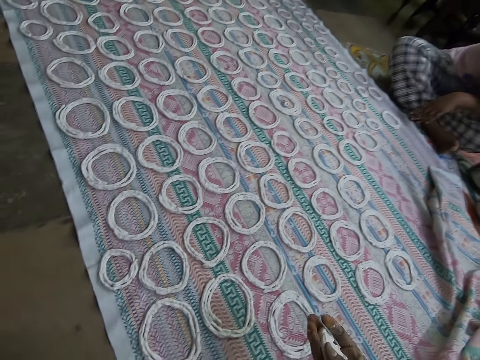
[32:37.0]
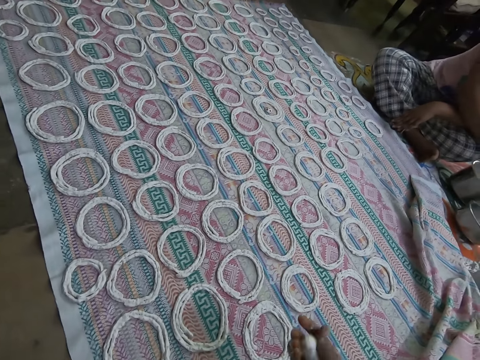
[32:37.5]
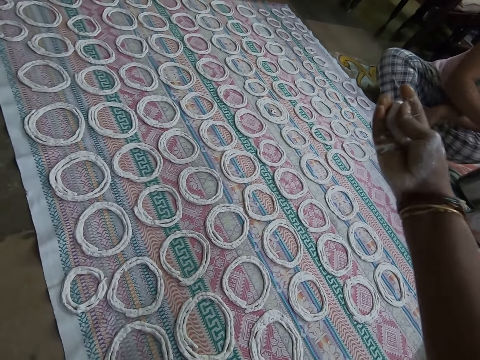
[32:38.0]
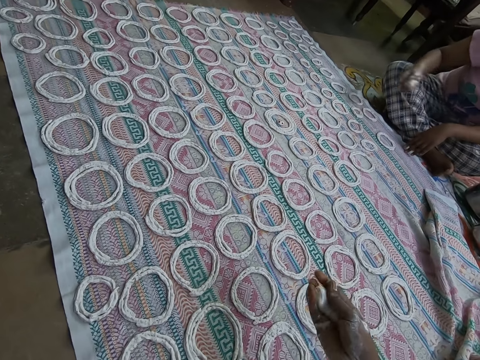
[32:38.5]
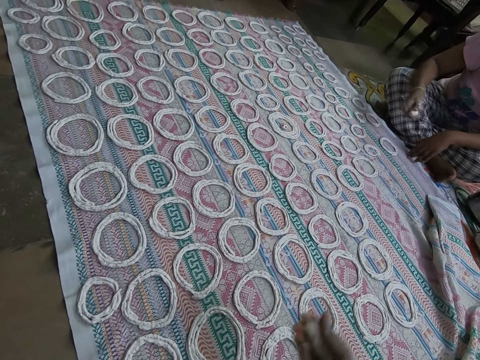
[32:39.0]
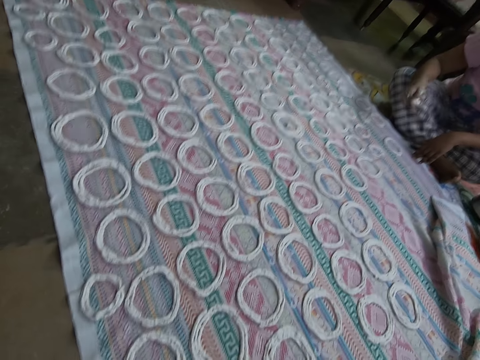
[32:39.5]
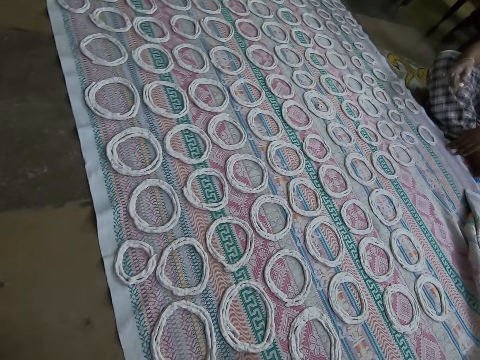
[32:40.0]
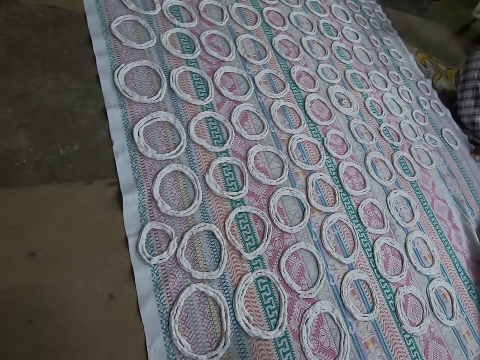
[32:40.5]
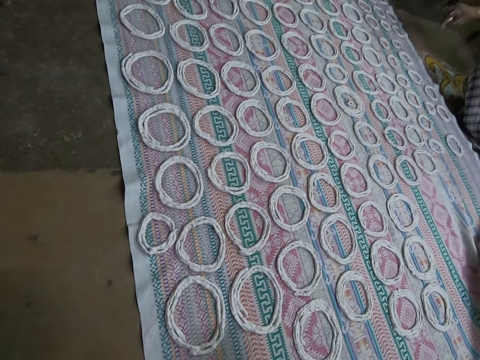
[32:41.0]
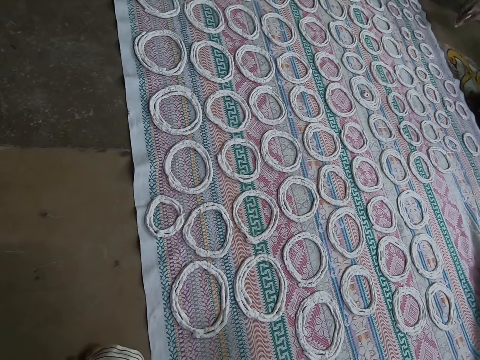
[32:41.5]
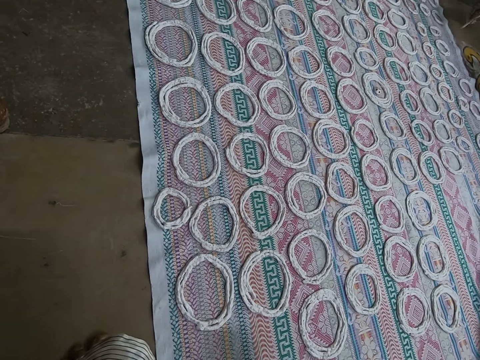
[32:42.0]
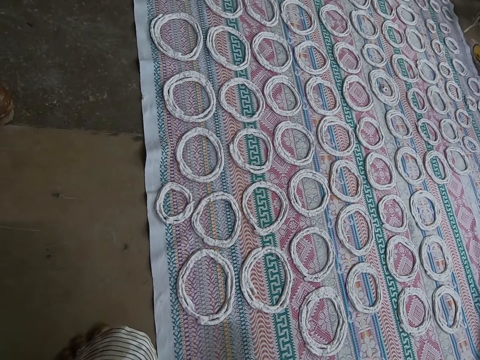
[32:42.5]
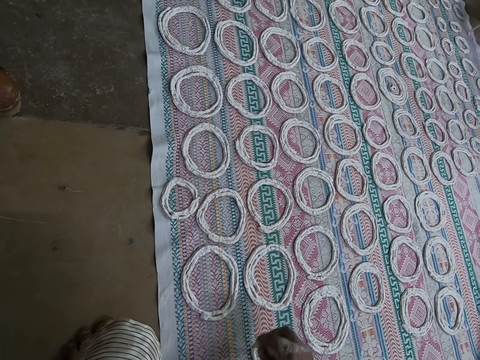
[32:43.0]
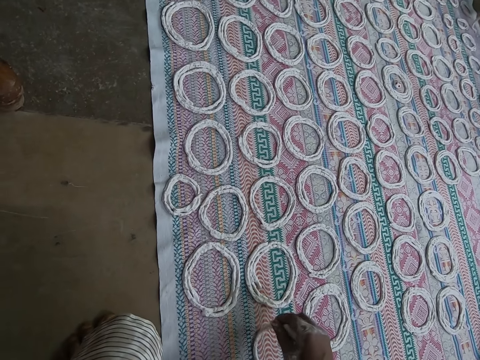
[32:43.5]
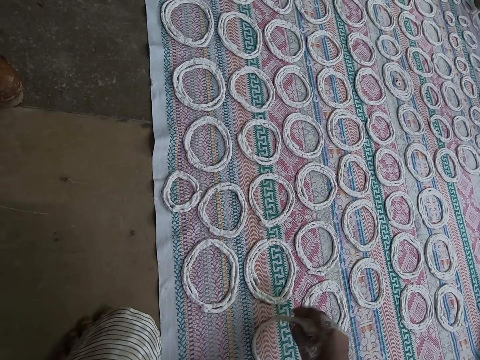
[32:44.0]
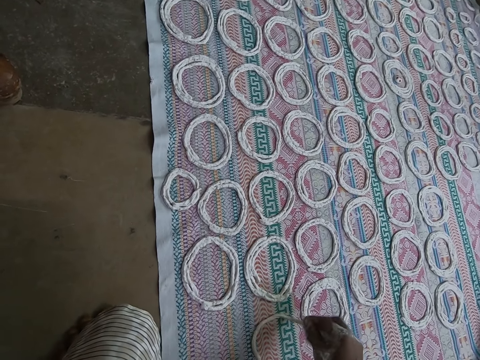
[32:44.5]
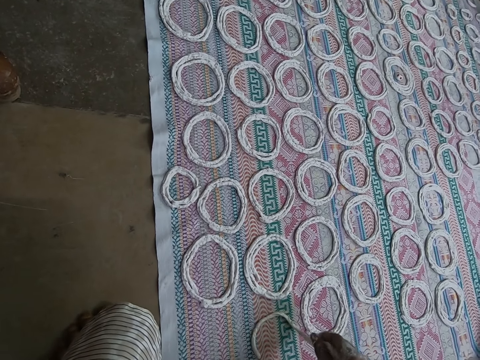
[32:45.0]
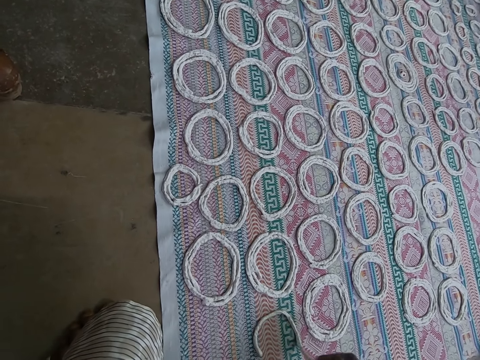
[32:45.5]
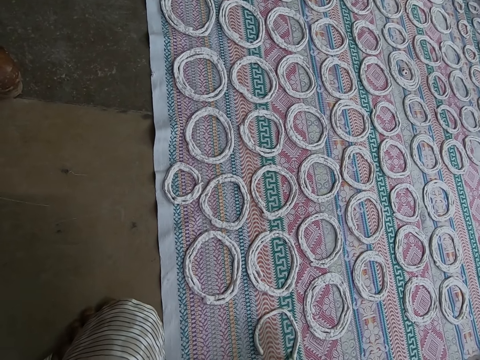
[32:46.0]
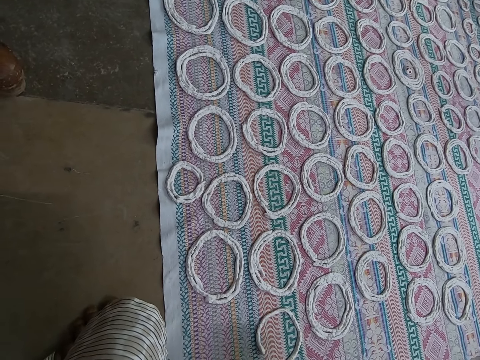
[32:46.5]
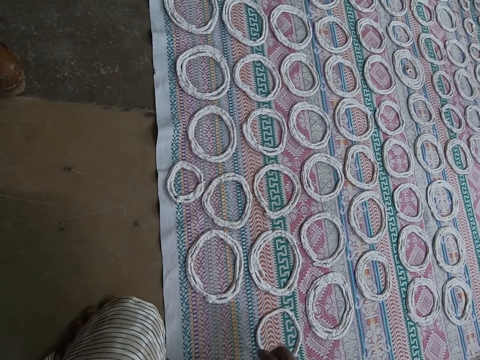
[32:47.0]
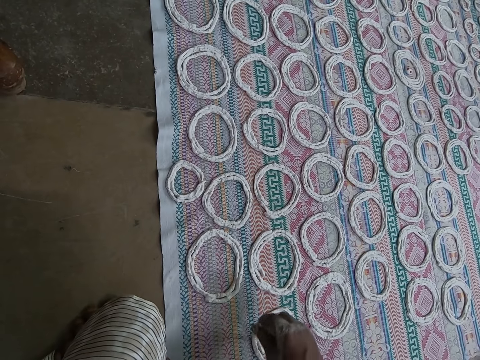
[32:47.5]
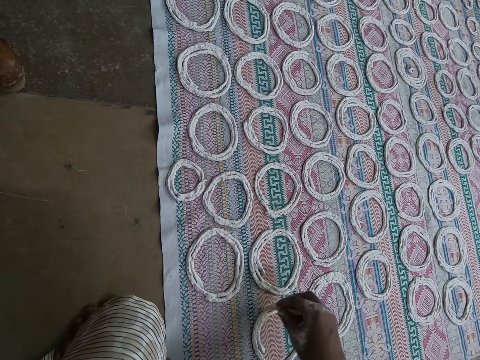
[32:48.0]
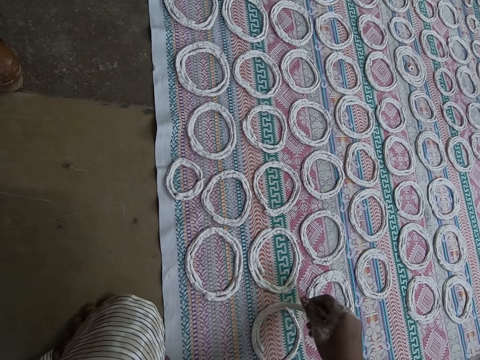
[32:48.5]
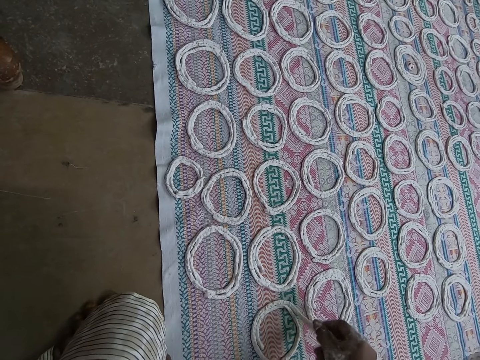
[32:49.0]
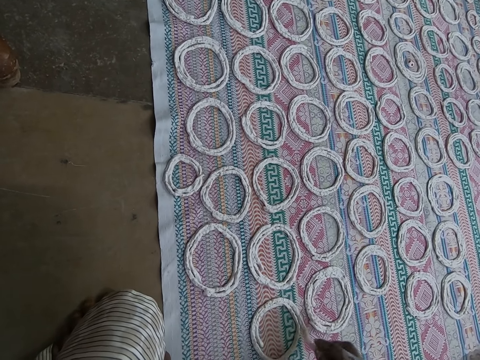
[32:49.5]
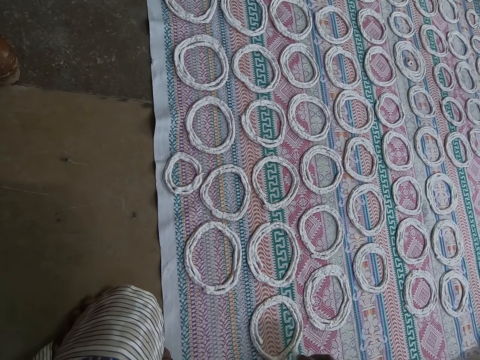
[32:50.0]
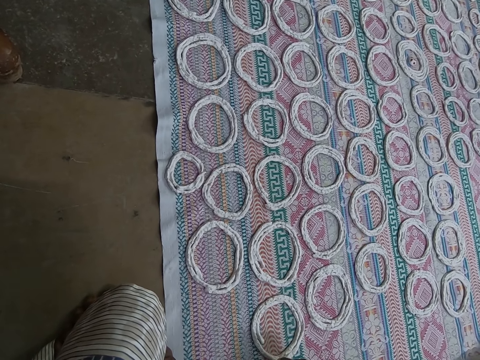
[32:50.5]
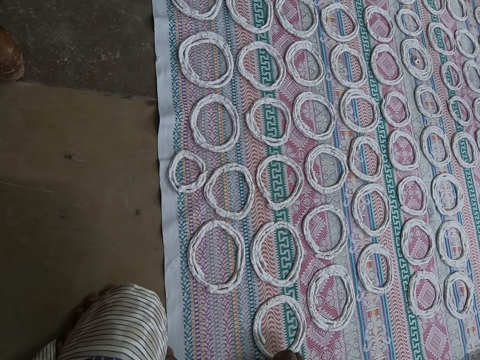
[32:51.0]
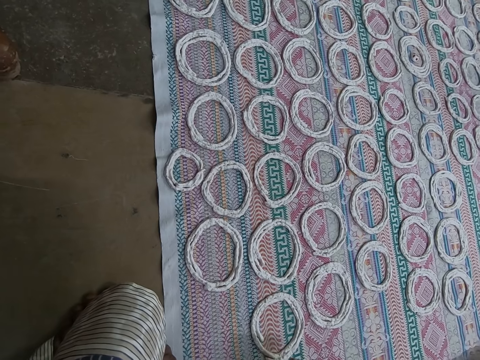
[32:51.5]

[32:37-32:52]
The camera wearer interacts with the woman. The woman presses the murukku flour with her right hand. The woman shapes the murukku flour on the sheet of cloth on the floor with her right hand. The camera wearer shapes the murukku flour on the sheet of cloth on the floor with her right hand.

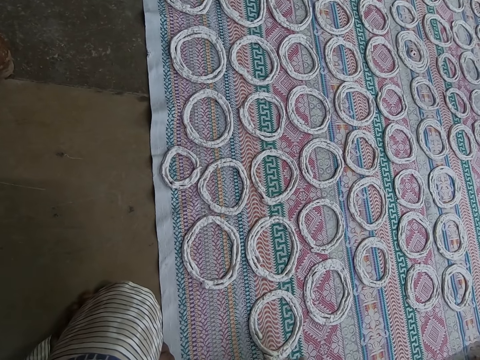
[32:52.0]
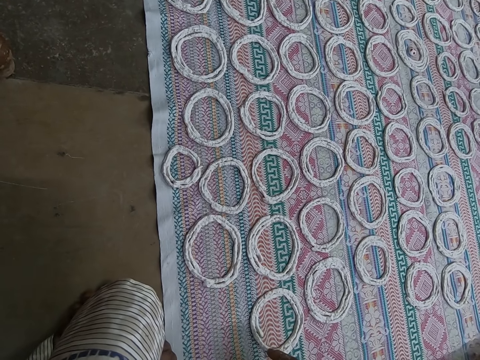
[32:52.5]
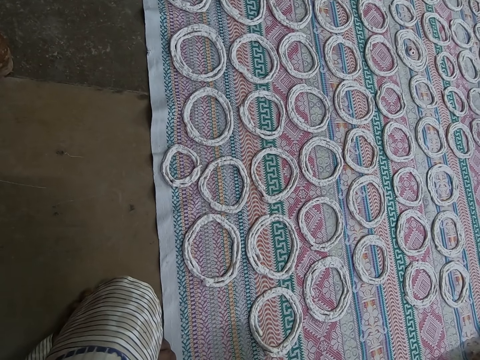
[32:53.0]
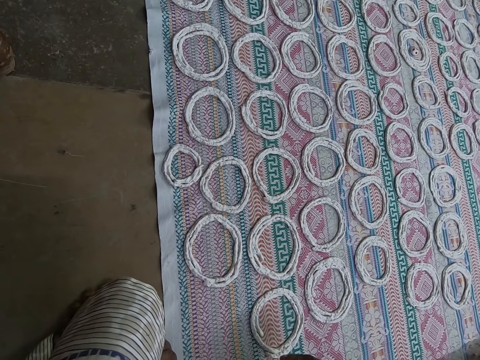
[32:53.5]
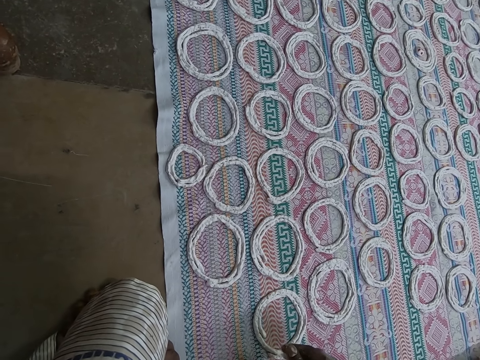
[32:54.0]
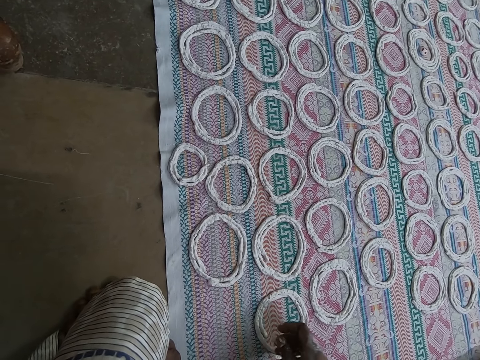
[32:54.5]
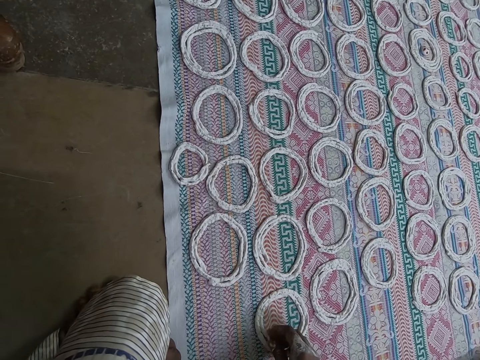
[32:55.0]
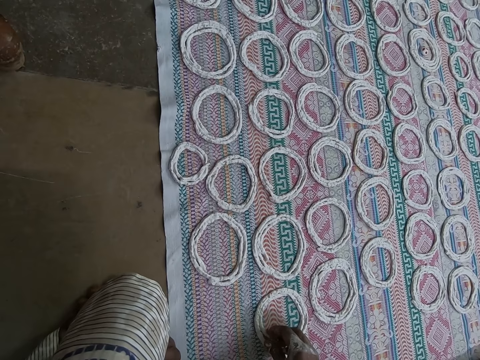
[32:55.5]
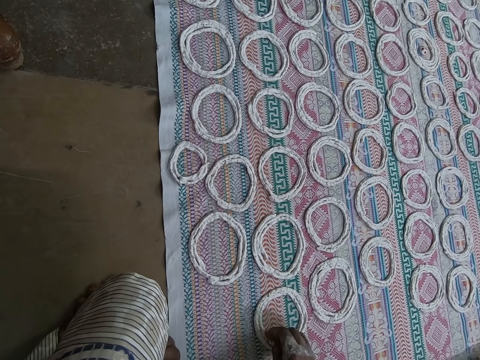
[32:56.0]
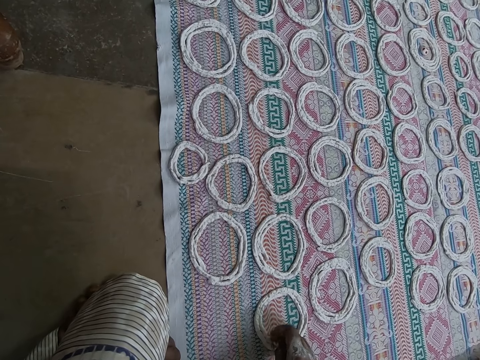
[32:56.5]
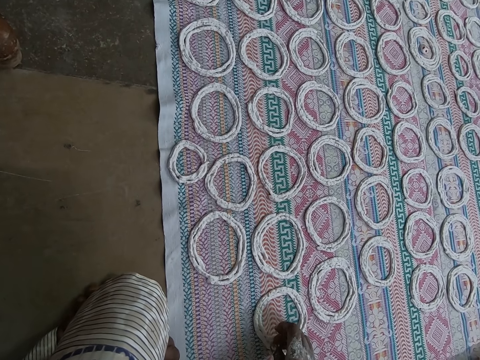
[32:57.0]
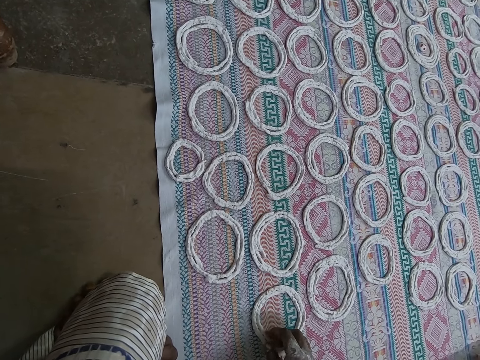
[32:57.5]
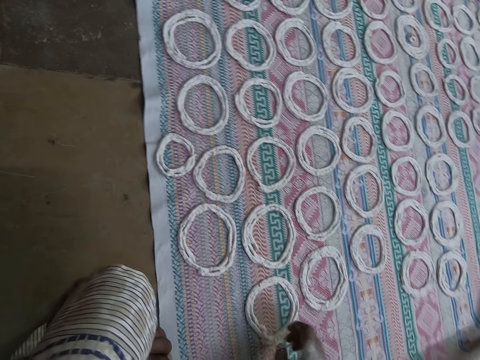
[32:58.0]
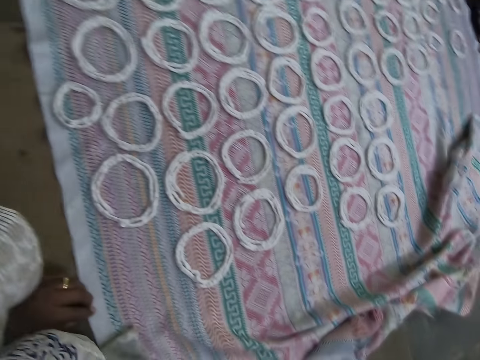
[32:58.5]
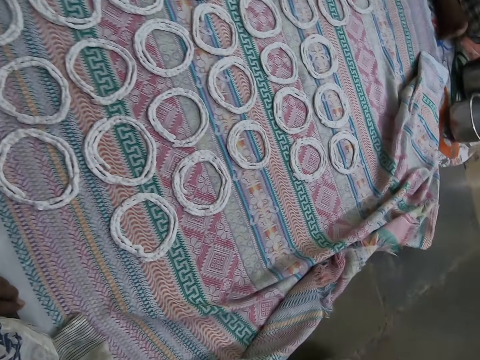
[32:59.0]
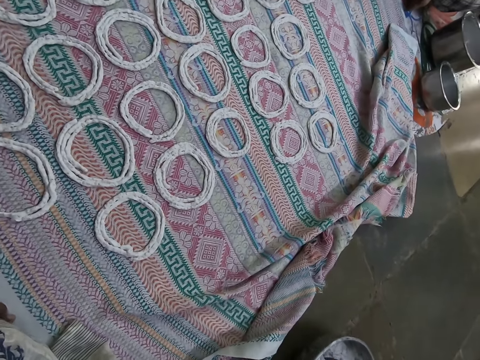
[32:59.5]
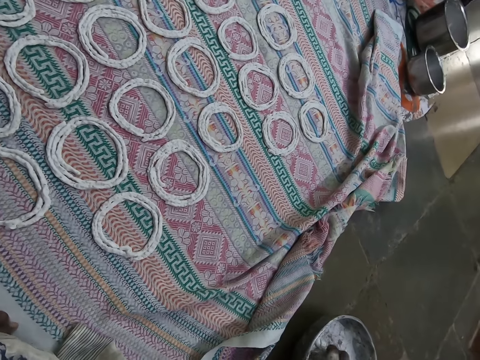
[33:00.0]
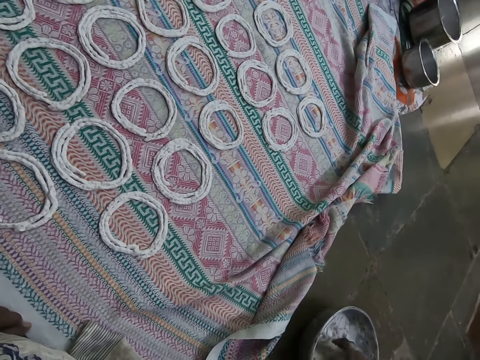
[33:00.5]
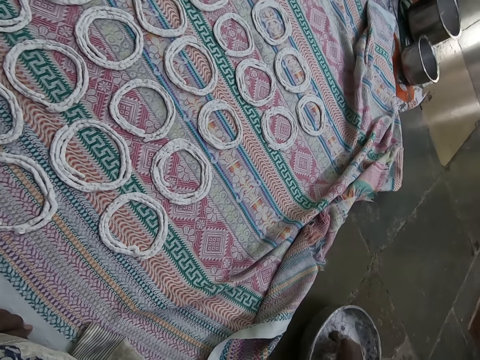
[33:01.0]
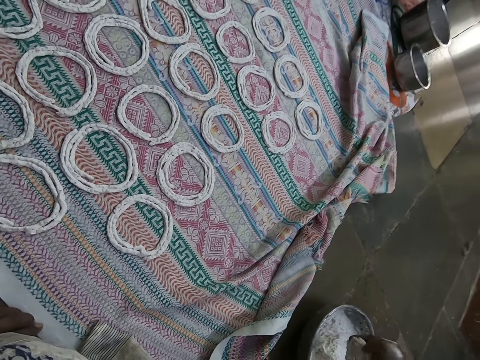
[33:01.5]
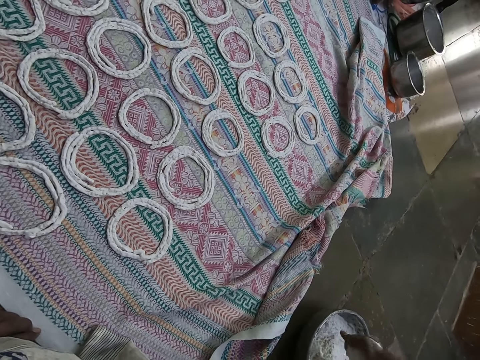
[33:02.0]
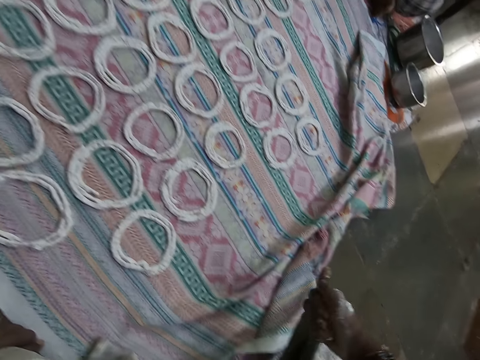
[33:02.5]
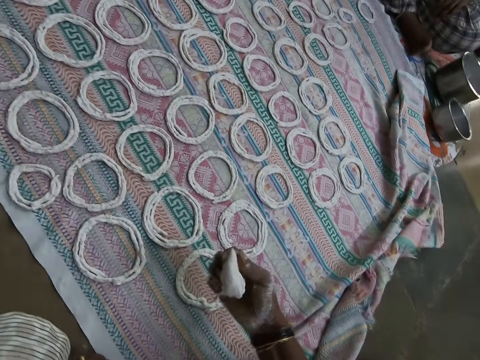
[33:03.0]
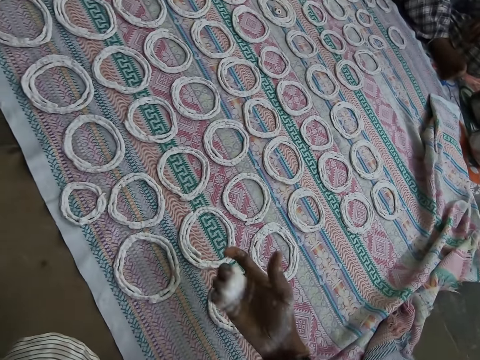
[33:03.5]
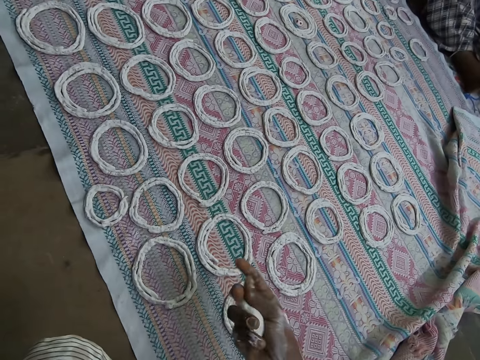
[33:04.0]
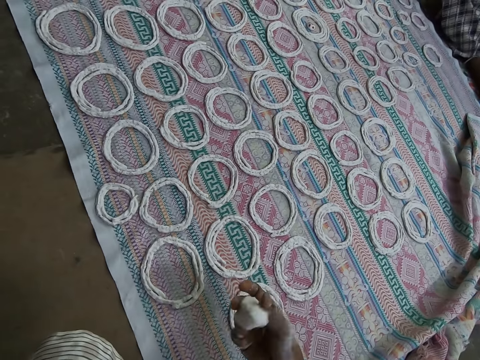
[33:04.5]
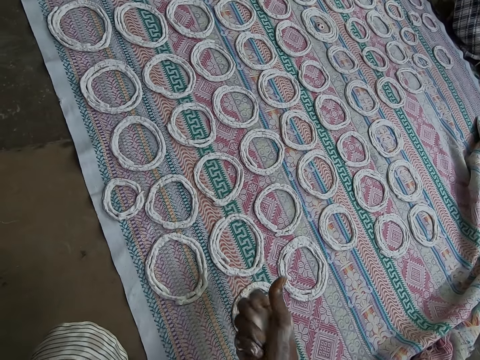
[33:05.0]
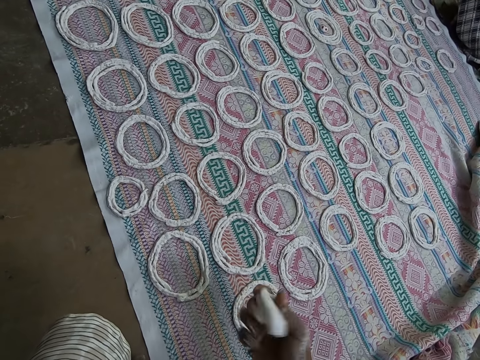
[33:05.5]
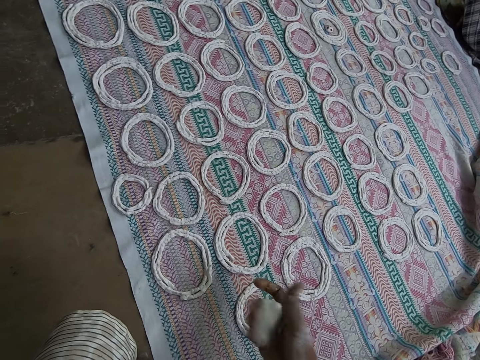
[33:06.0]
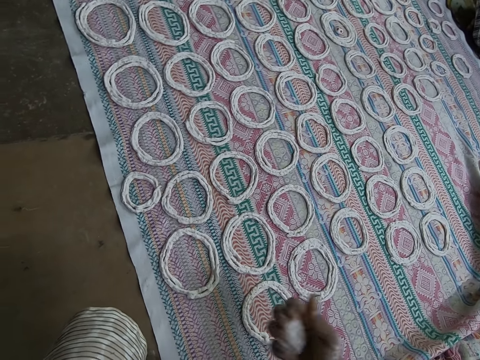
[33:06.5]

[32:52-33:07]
The camera wearer takes some murukku flour from the metal bowl on the floor with her right hand. She cuts the dough. She presses the murukku flour with her right hand. She kneads the dough.
